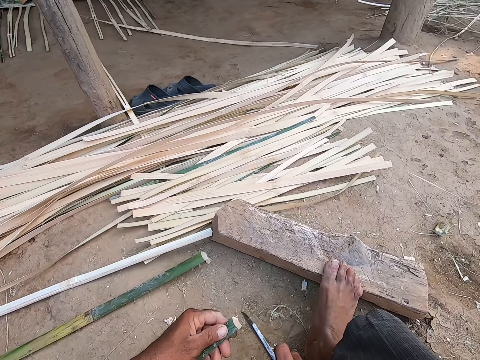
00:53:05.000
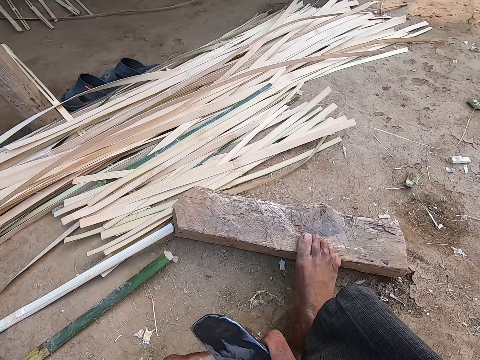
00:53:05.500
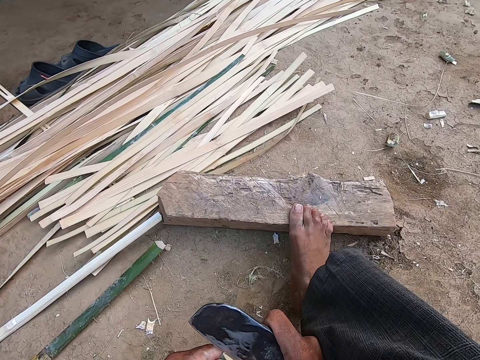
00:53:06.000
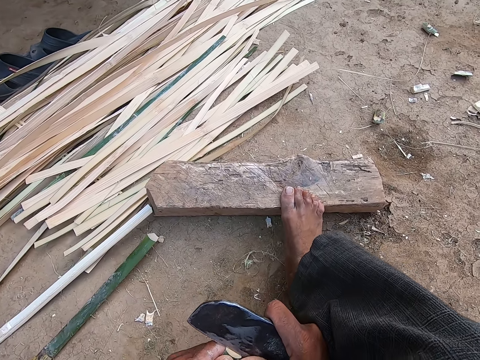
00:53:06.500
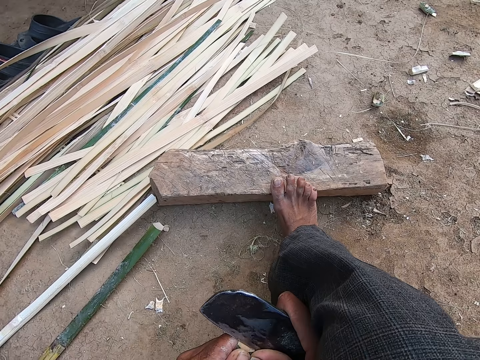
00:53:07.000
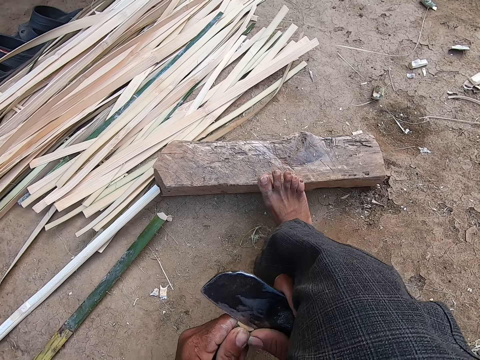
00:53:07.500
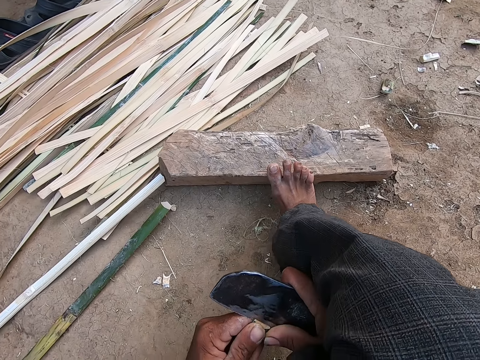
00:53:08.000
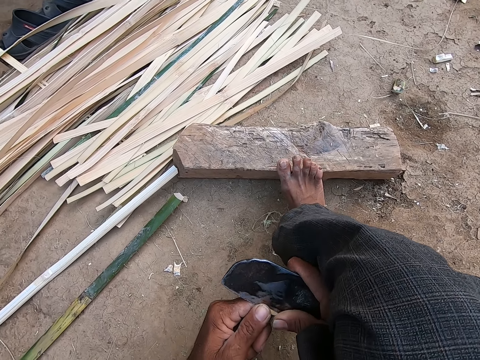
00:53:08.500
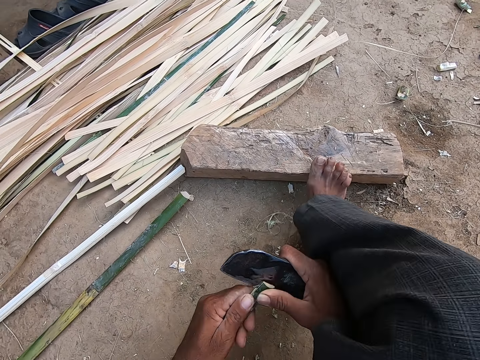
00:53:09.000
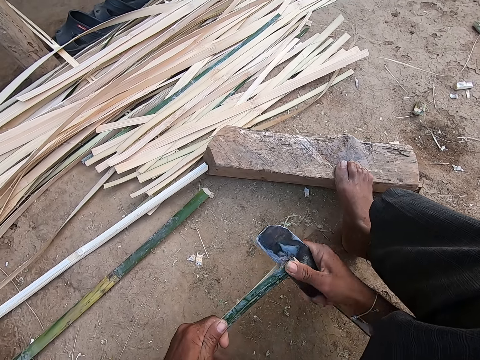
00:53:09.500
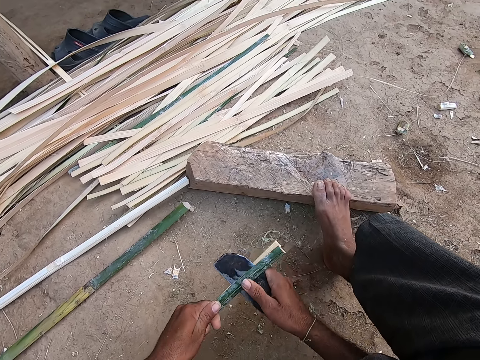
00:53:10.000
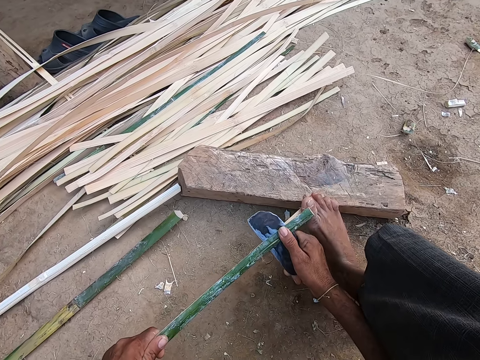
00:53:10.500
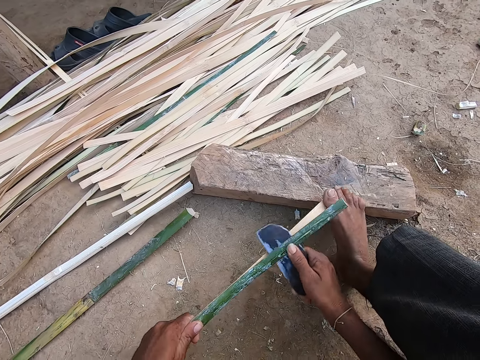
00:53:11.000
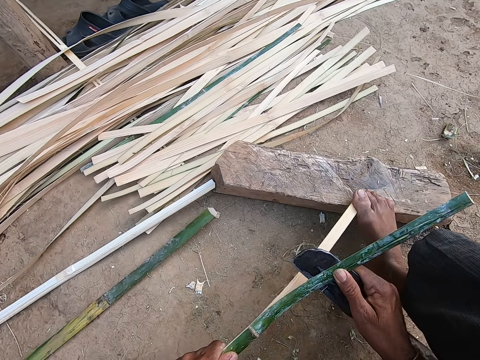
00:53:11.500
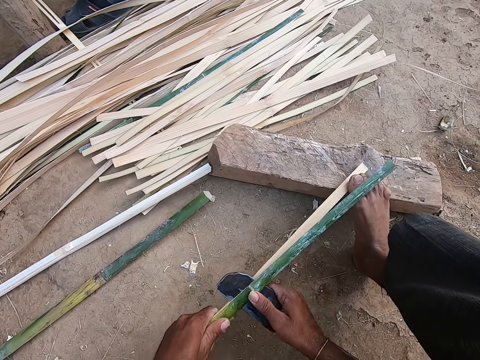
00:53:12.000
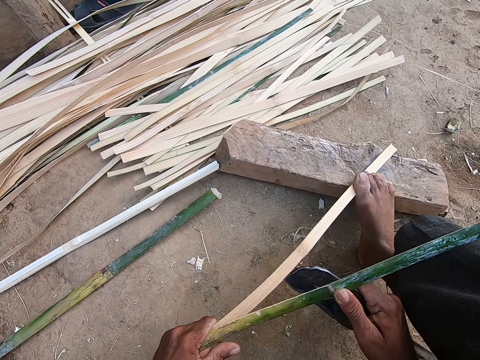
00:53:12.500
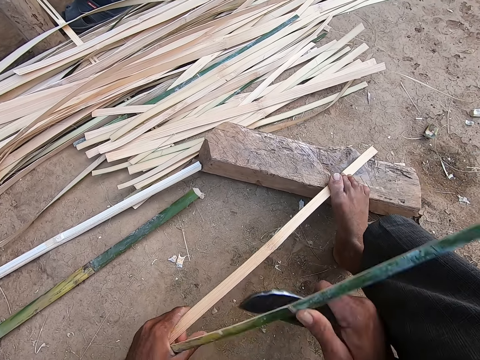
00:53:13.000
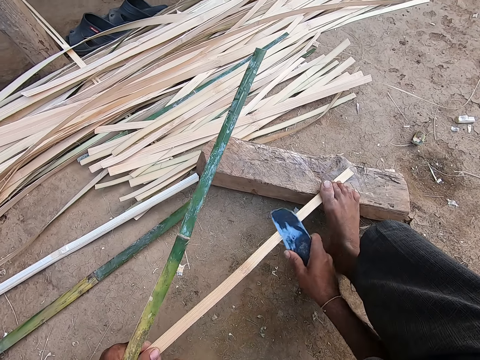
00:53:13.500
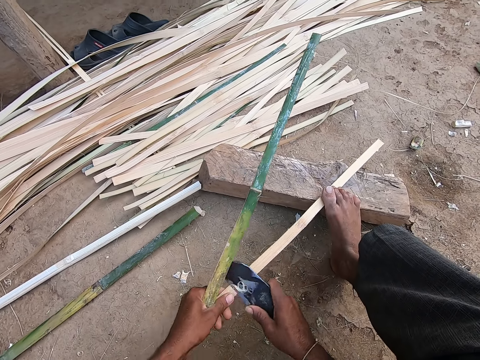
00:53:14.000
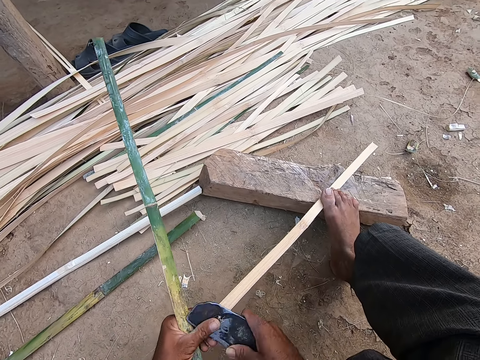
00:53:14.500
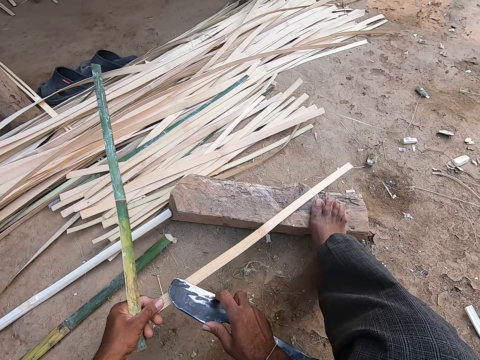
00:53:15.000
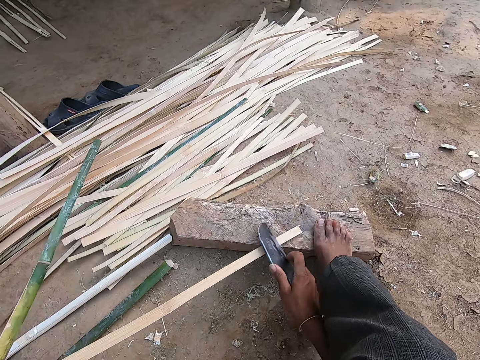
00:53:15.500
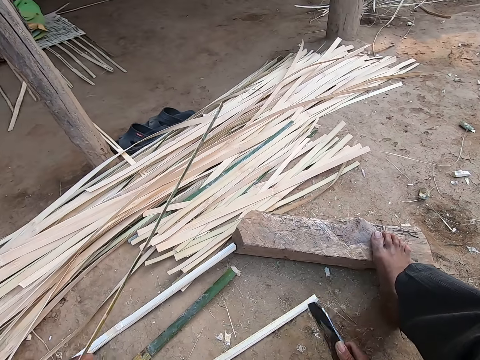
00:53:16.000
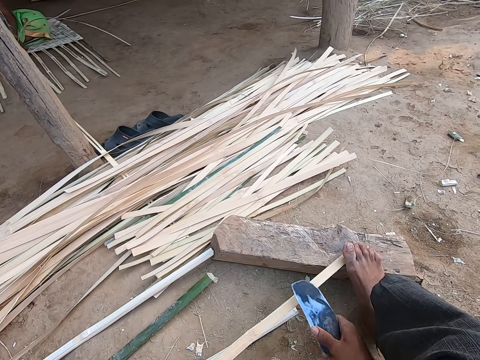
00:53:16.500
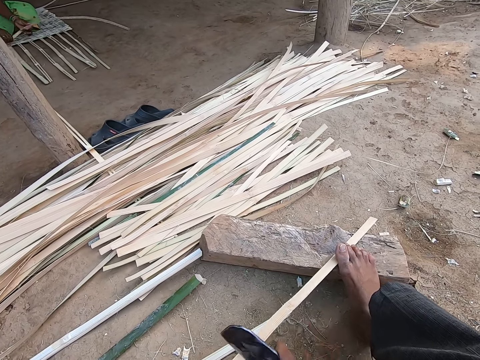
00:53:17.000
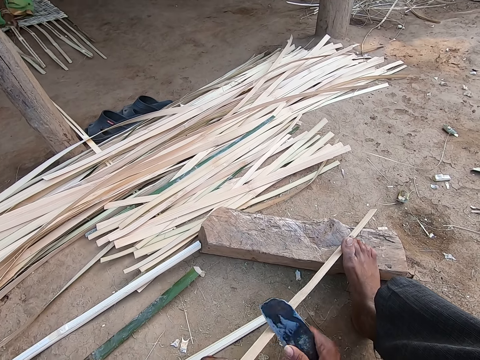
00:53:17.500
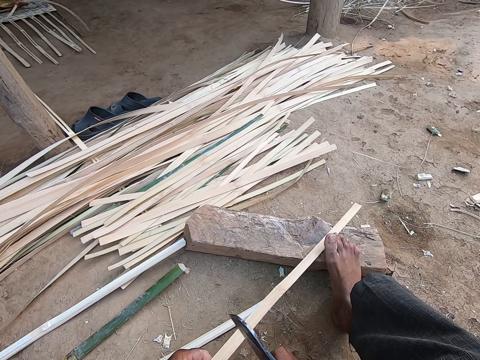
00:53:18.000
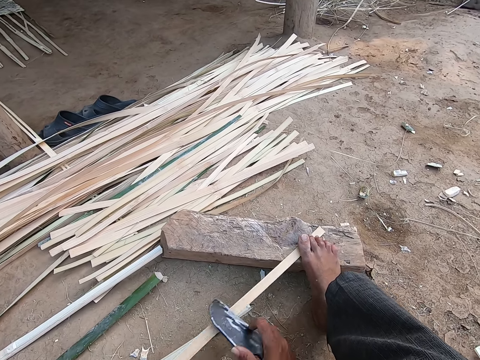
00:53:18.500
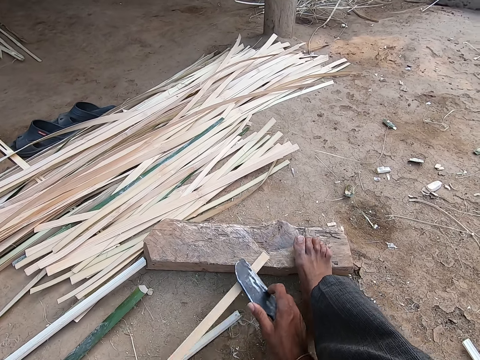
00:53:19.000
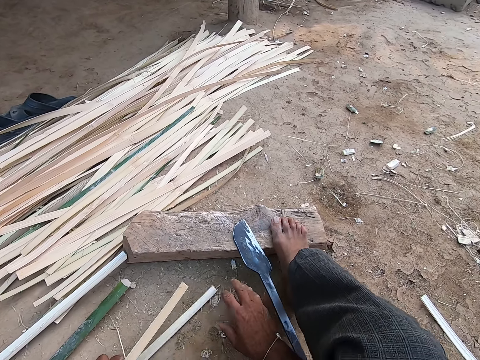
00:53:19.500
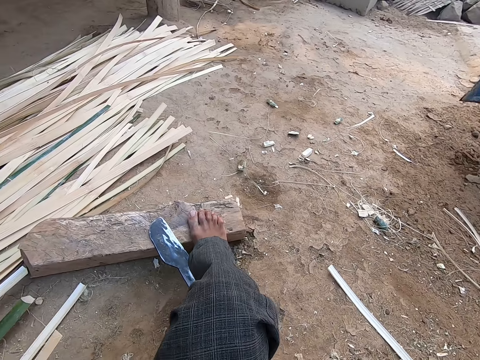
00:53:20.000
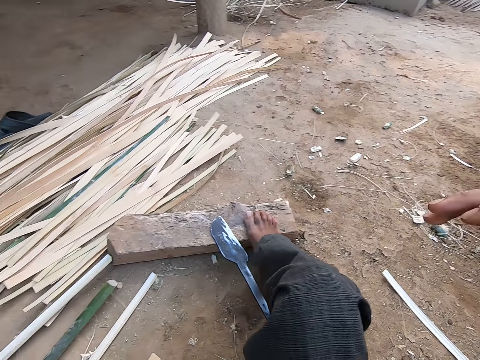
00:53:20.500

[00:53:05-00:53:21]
The camera wearer steps on the wood and moves the bamboo down. He moves the knife up. He presses the knife on the bamboo. He cuts the bamboo strip in his left hand with the kukri in his right hand. He holds the bamboo strip on the piece of wood on the ground with his right leg. He pulls the bamboo up. He moves the knife down. He trims the bamboo strip in his left hand with the kukri in his right hand. He scratches the bamboo. He drops the bamboo strip in his left hand on the ground. He moves the knife up and moves the bamboo up. He moves the knife and moves the bamboo forward. He trims a bamboo strip in his left hand with the kukri in his right hand. He scratches the bamboo. He turns the knife. He scratches the bamboo. He drops the kukri in his right hand on the ground. He moves the bamboo. He clears the ground with his right hand. He moves his hand on the ground.

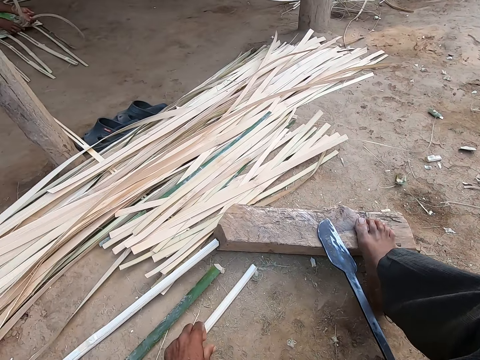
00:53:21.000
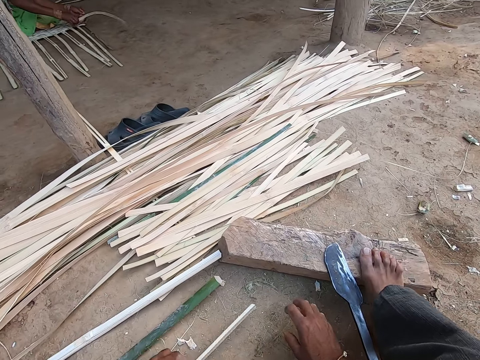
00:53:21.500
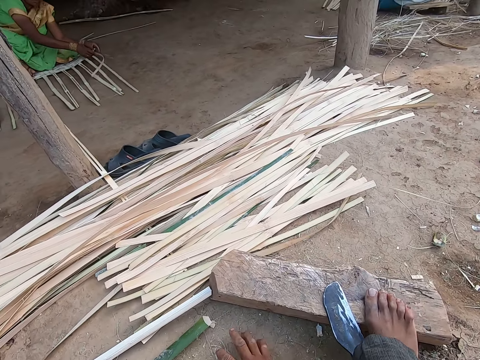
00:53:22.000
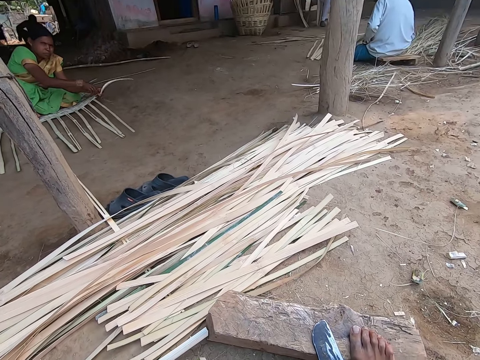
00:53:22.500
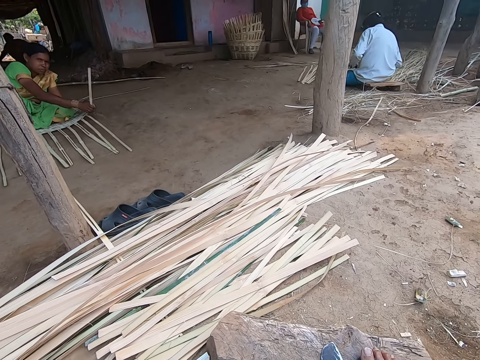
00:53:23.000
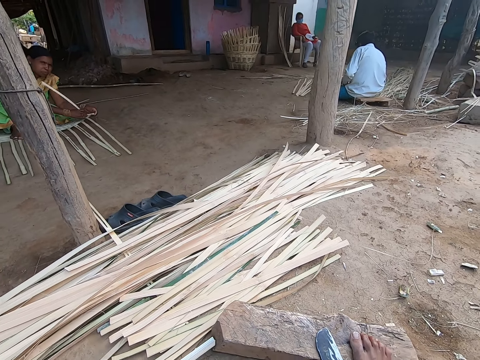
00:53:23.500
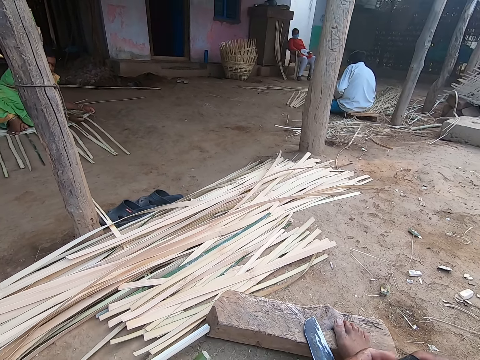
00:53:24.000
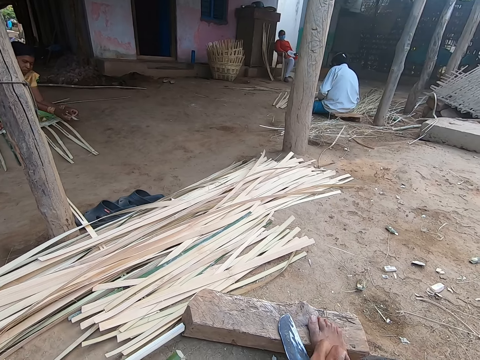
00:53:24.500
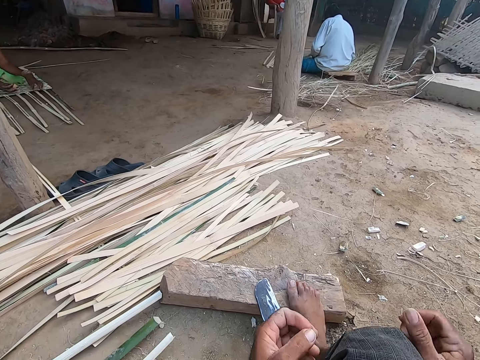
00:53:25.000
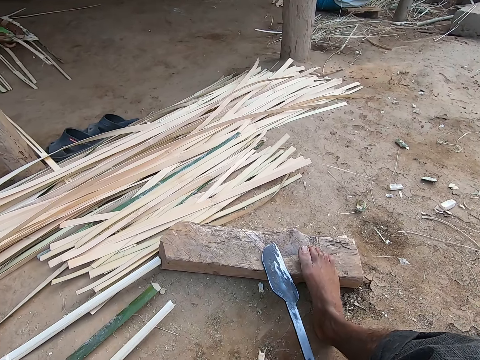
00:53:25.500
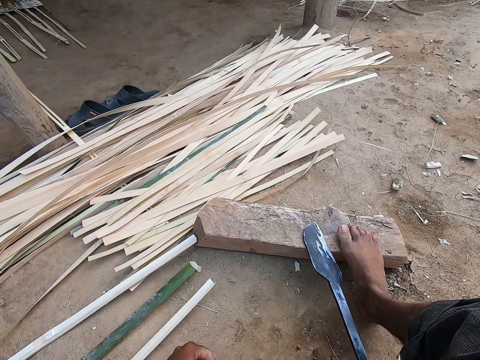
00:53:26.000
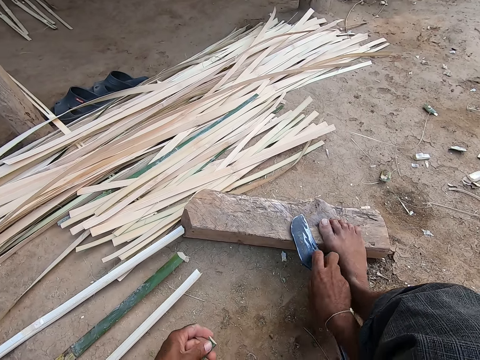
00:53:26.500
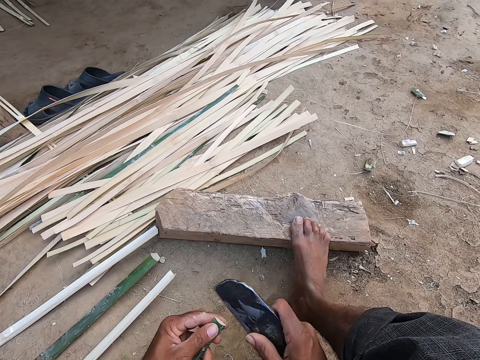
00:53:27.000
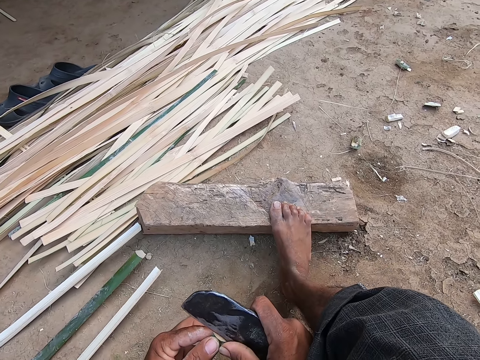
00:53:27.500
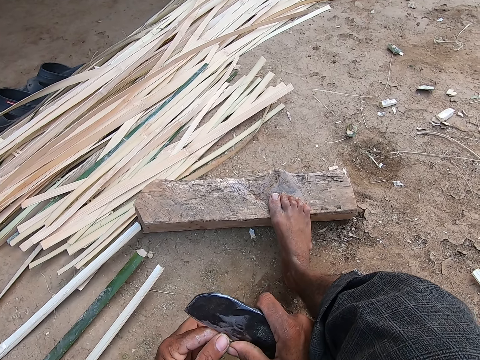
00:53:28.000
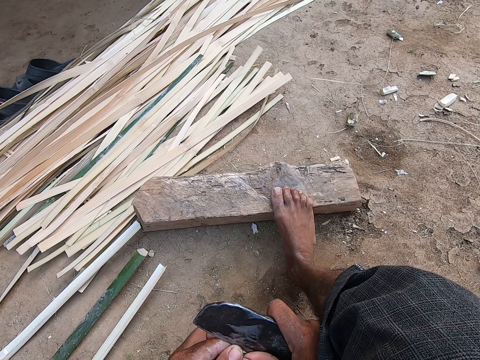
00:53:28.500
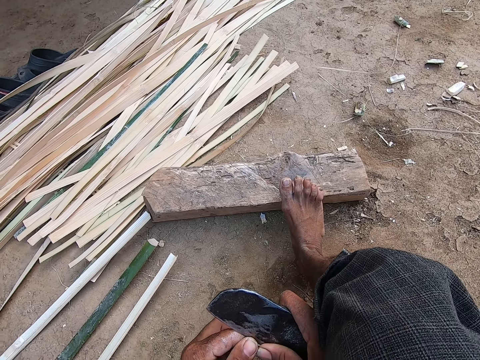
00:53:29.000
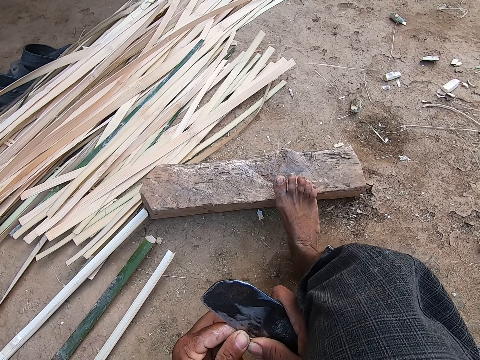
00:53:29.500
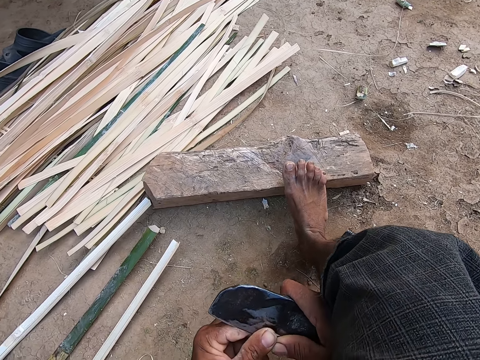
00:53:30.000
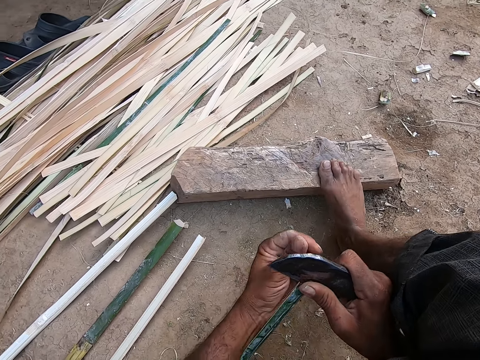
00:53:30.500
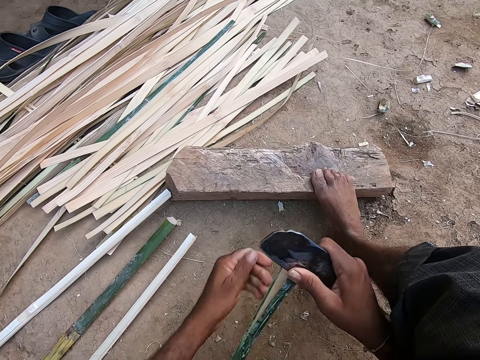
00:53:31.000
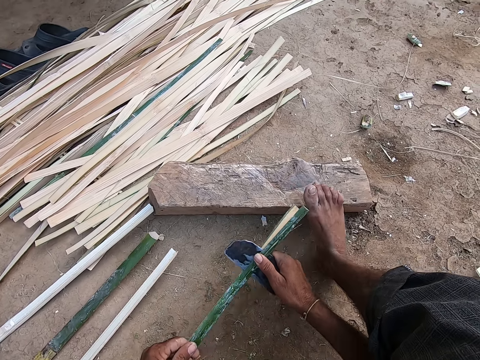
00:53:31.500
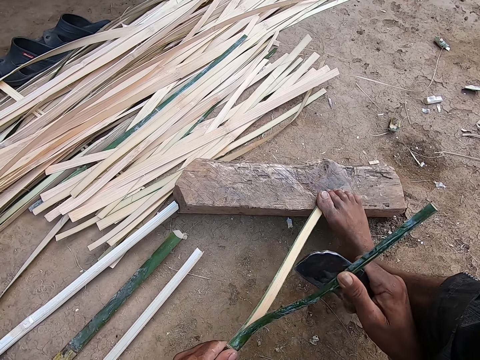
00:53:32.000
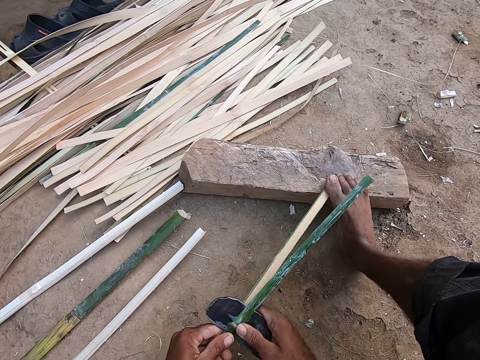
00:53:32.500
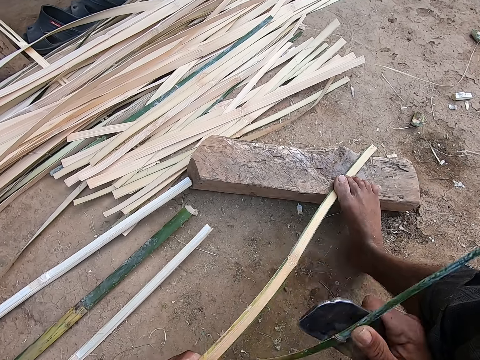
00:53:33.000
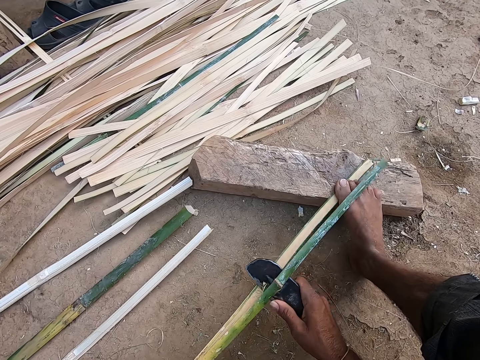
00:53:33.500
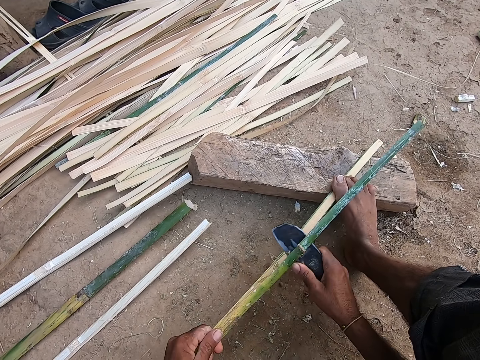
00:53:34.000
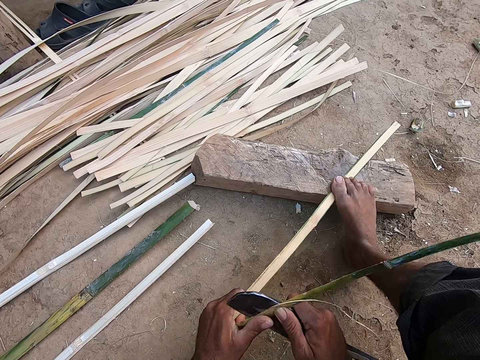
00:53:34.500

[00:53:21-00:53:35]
The camera wearer moves his hand on the knee. He holds the bamboo. He picks a bamboo strip from the ground with his left hand. The woman weaves the mat on the ground with bamboo strips. The camera wearer moves the bamboo. He clears the ground with his right hand. He moves his hands up. He holds the leg. He lifts the bamboo. He holds the knife. He drops the kukri from the ground with his right hand. He presses the knife on the bamboo. He cuts a bamboo strip in his left hand with the kukri in his right hand. He pulls the bamboo. He cuts the bamboo. He holds the bamboo strip on the piece of wood on the ground with his right leg. He pulls the bamboo. He cuts the bamboo.
